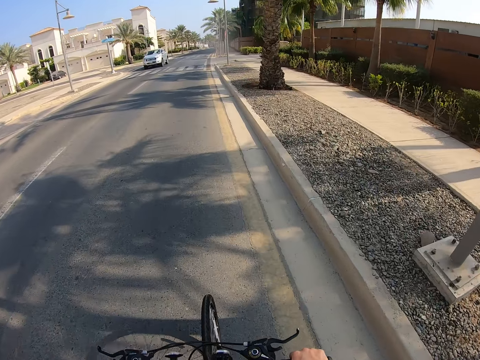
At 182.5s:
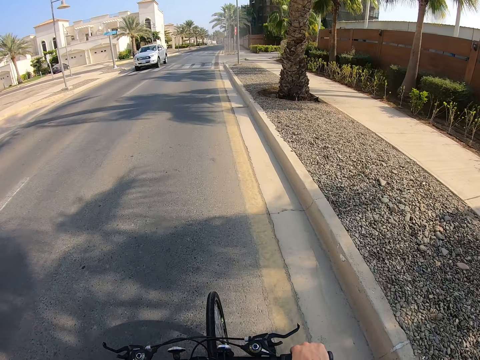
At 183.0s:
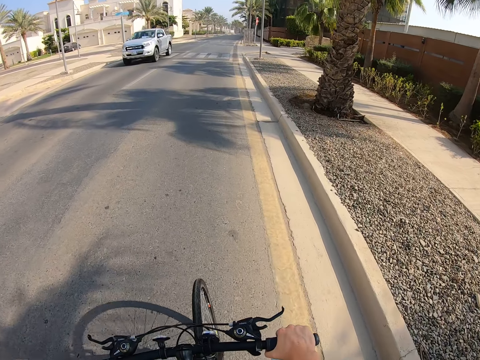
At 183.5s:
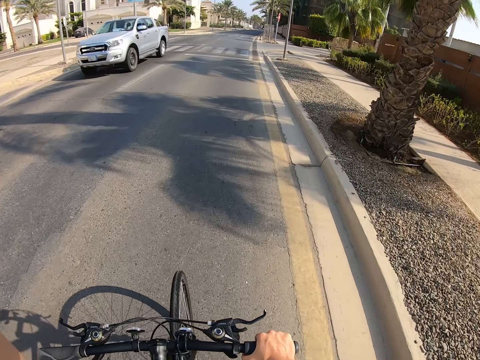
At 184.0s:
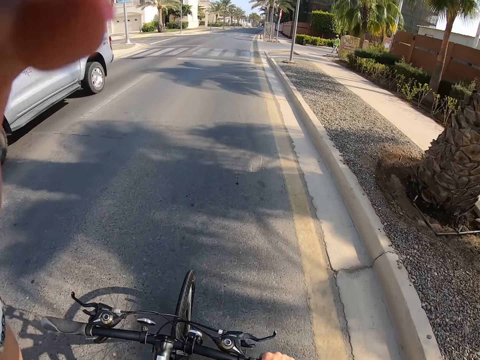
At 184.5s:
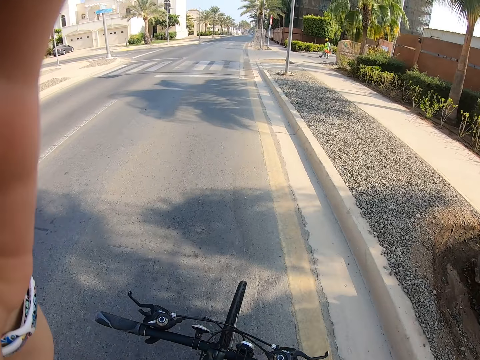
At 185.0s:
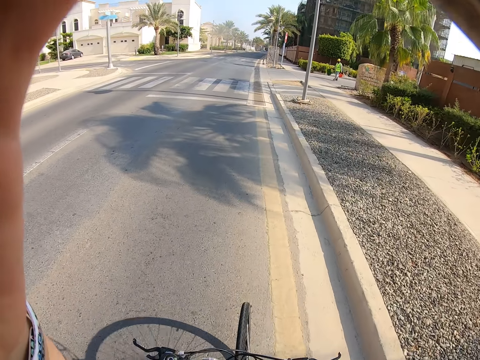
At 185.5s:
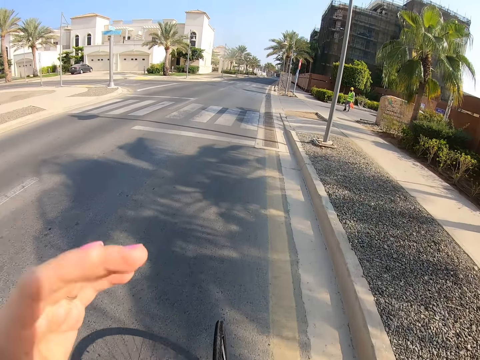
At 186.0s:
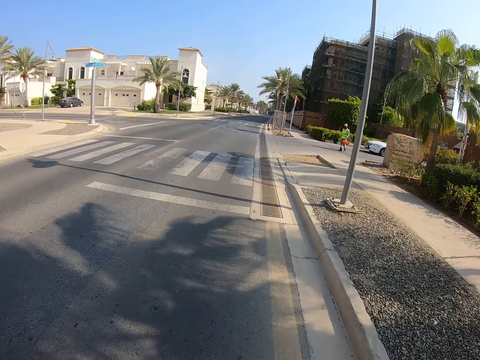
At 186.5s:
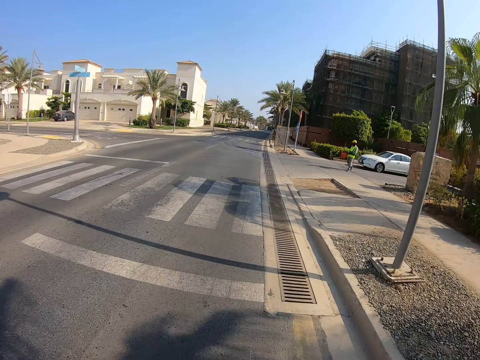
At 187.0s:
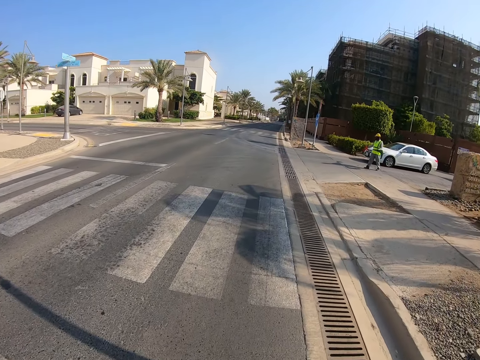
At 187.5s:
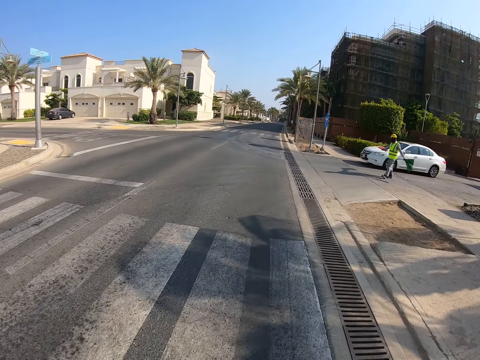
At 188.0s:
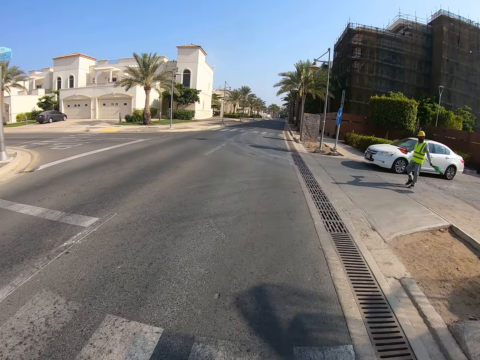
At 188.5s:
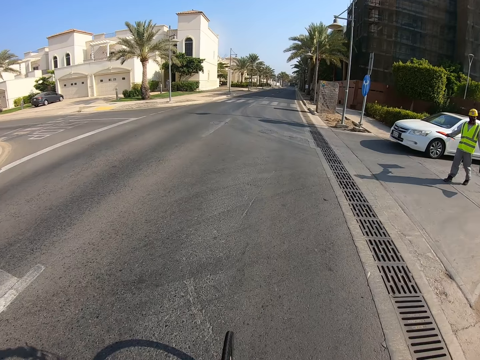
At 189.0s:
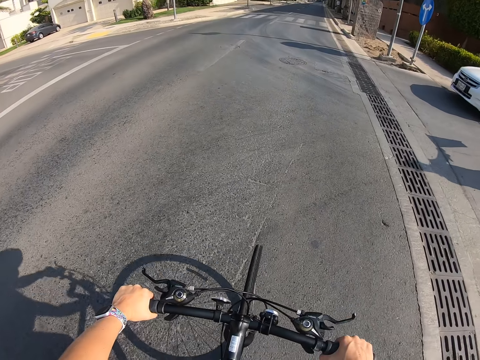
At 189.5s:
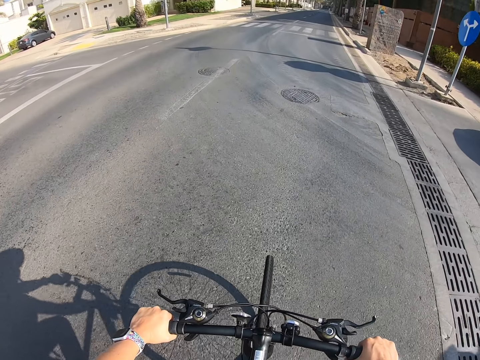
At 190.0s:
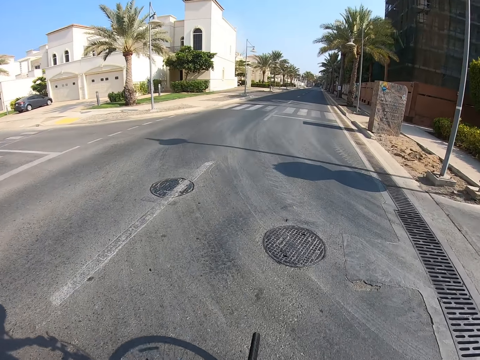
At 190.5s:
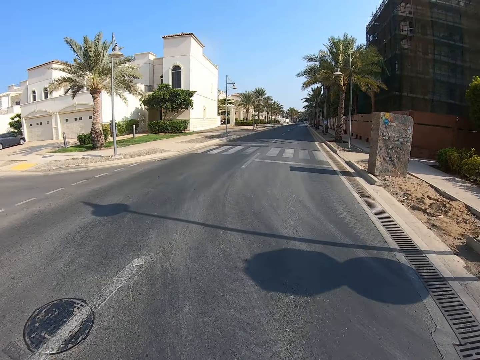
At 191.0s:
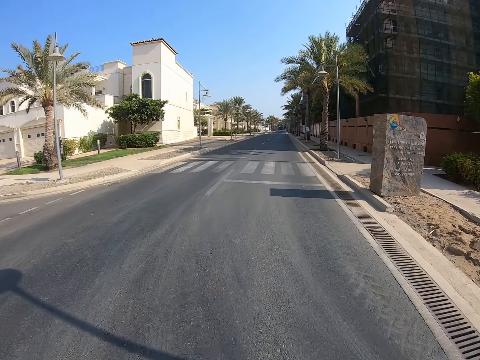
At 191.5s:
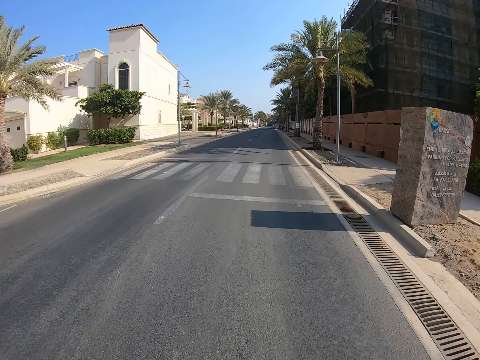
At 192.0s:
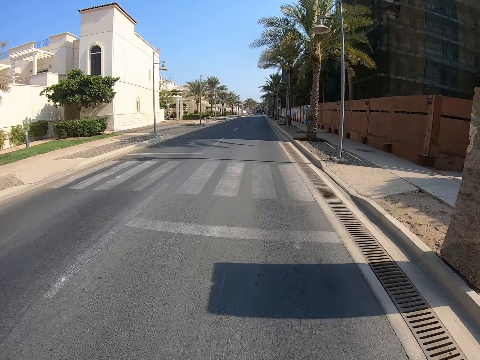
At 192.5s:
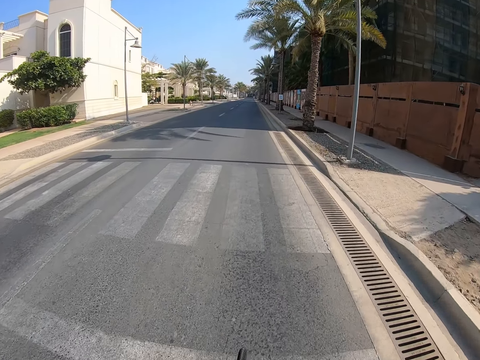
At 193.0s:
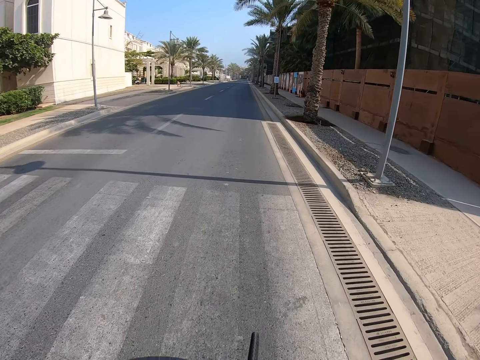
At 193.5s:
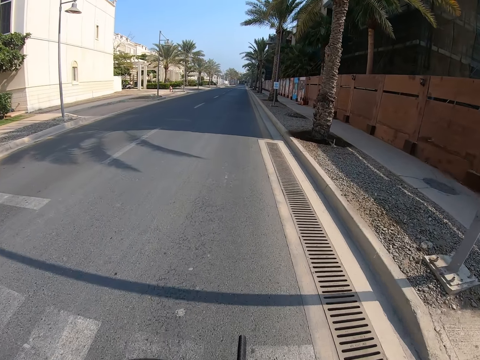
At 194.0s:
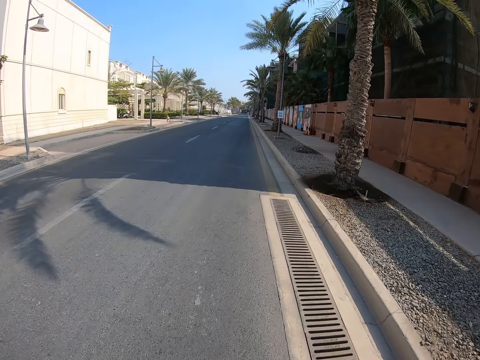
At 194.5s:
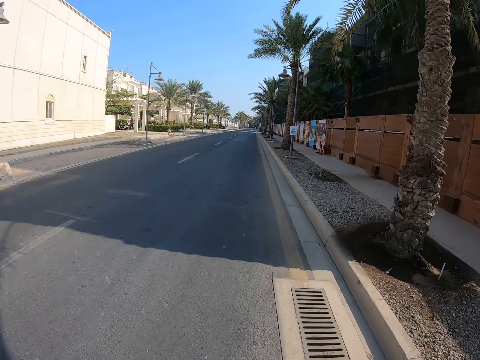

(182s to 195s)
The camera wearer lifts hands. They hold a bicycle. They ride the bicycle. A man walks in the sidewalk. The man waves signal flags. The man walks towards the main road. The camera wearer rides the bicycle.

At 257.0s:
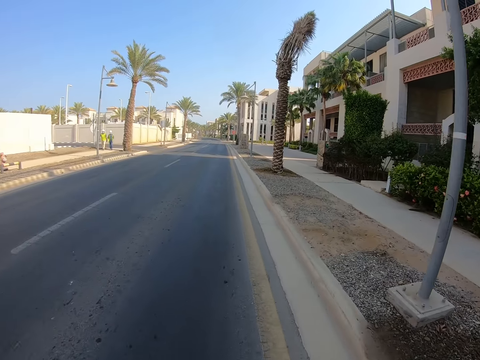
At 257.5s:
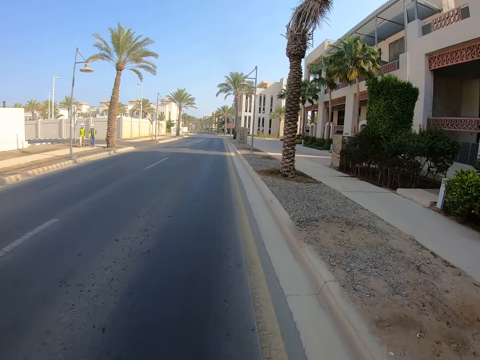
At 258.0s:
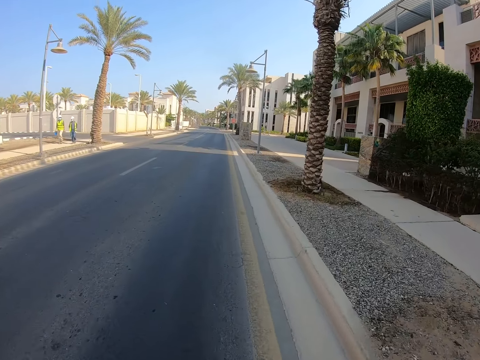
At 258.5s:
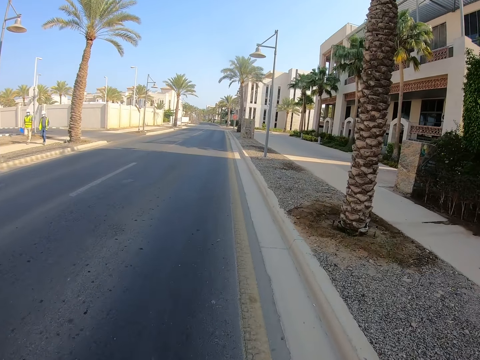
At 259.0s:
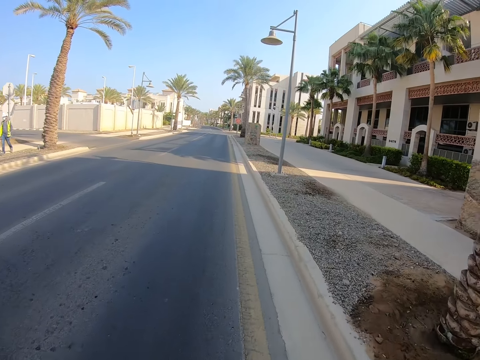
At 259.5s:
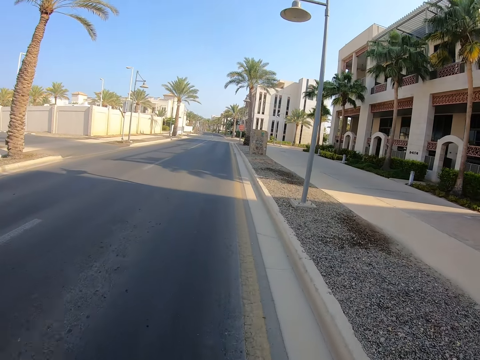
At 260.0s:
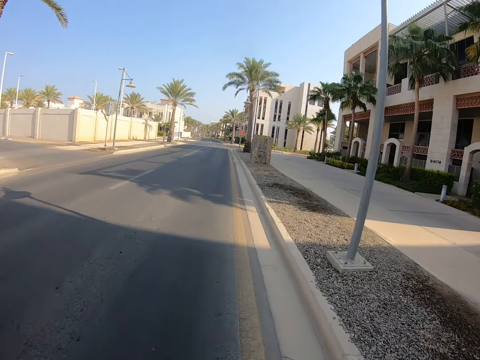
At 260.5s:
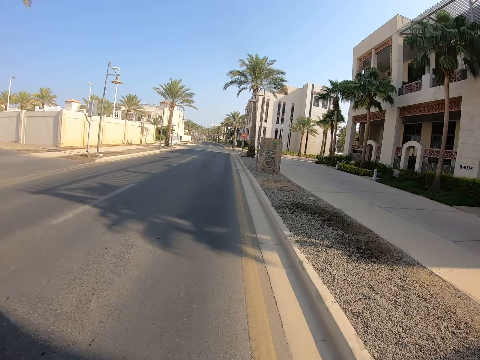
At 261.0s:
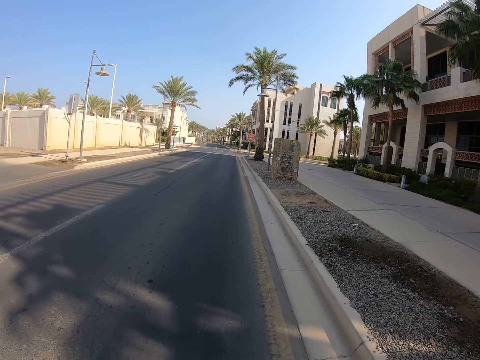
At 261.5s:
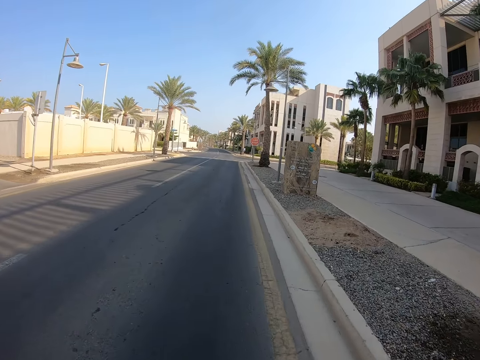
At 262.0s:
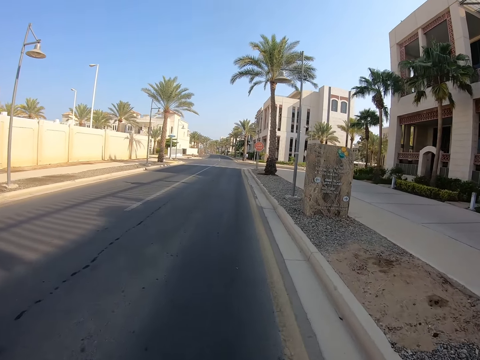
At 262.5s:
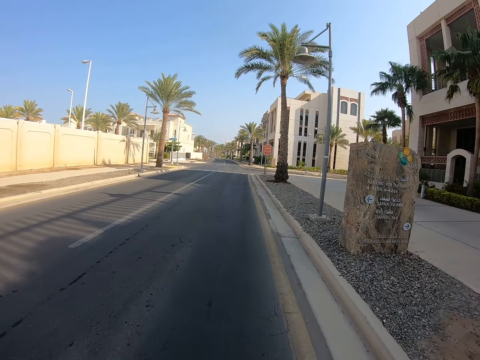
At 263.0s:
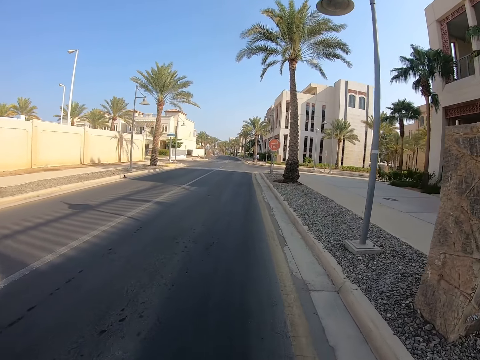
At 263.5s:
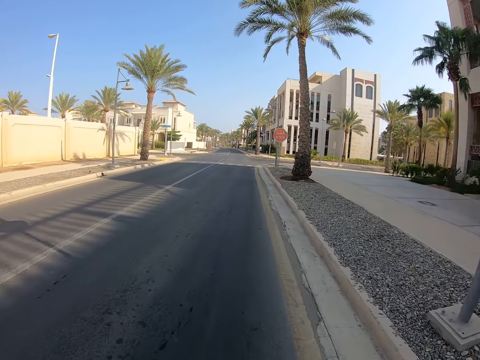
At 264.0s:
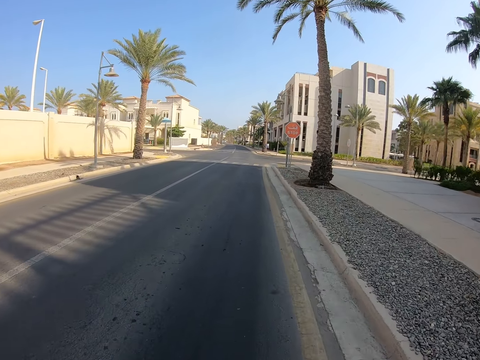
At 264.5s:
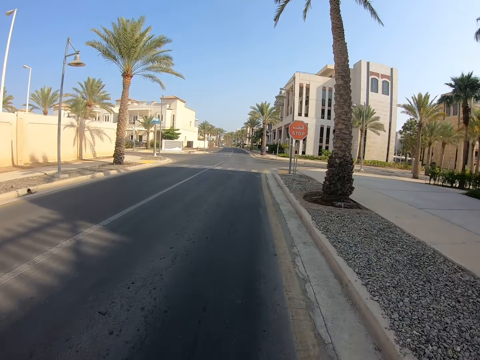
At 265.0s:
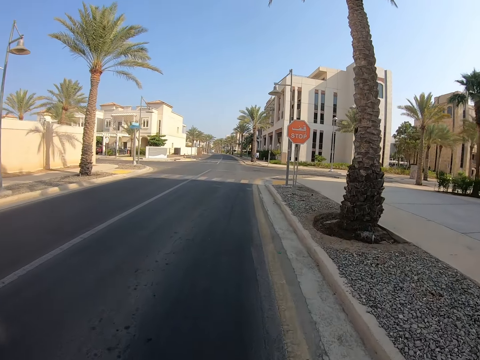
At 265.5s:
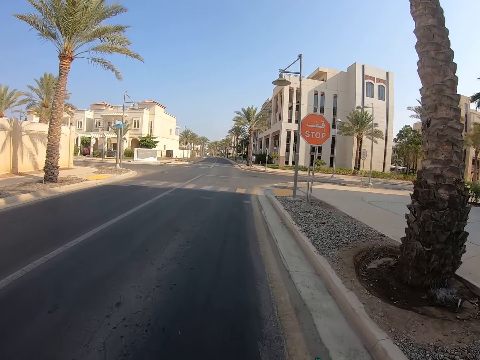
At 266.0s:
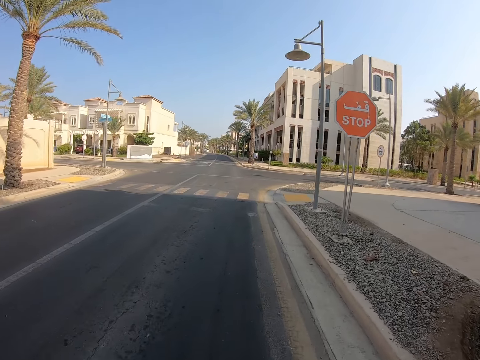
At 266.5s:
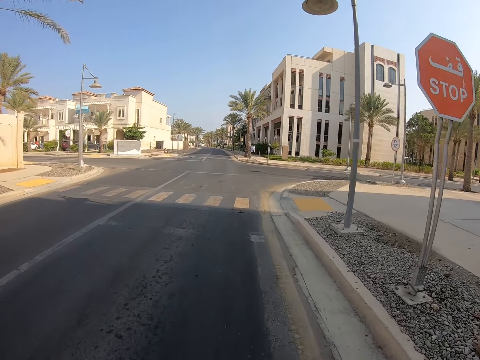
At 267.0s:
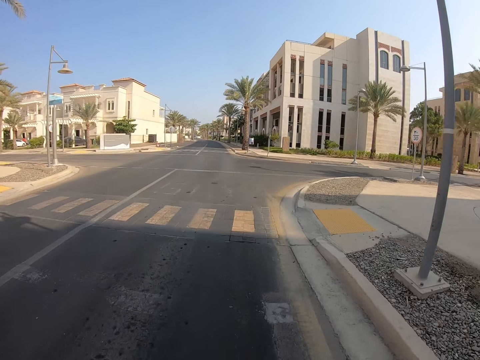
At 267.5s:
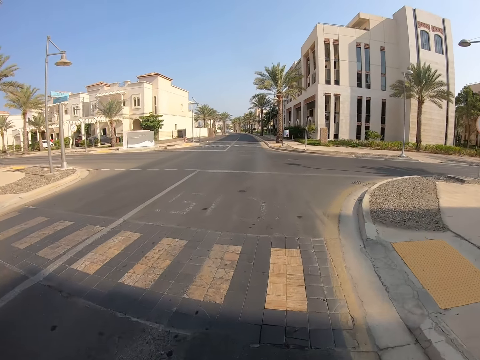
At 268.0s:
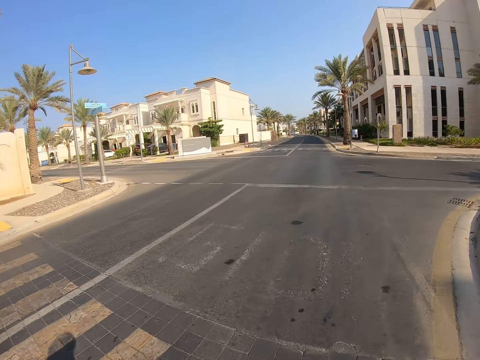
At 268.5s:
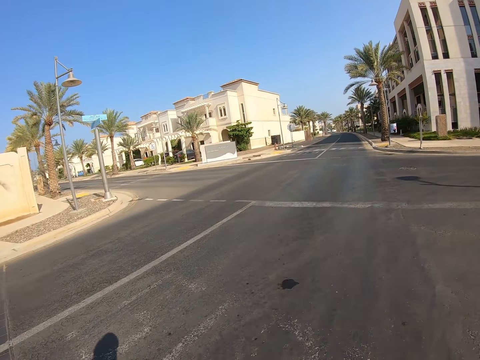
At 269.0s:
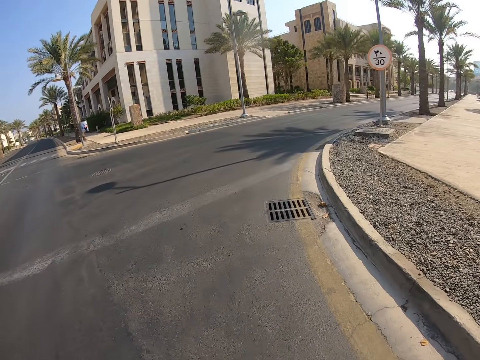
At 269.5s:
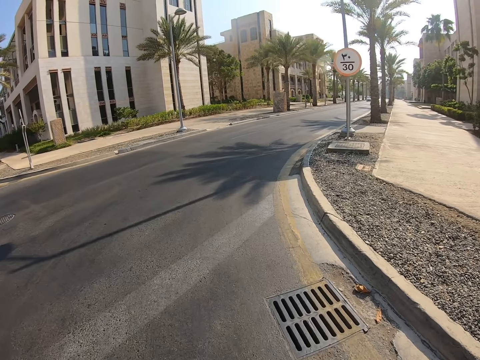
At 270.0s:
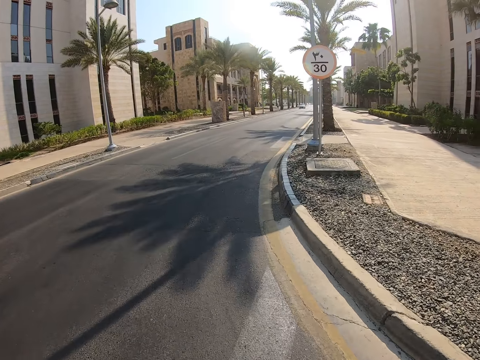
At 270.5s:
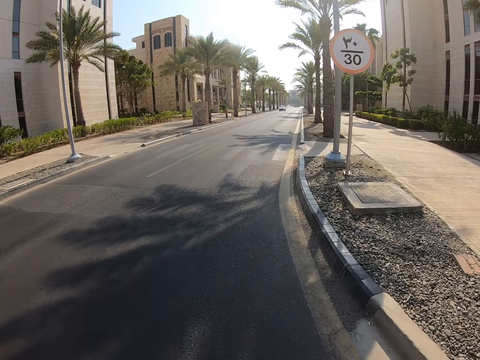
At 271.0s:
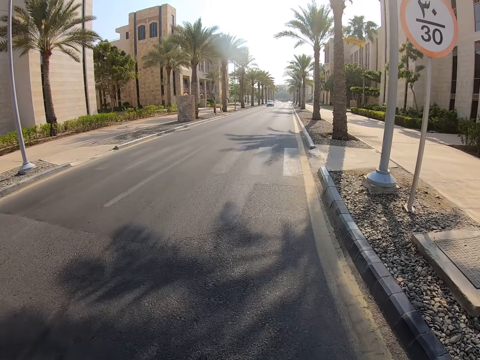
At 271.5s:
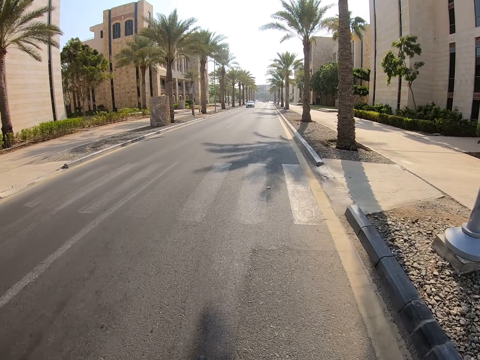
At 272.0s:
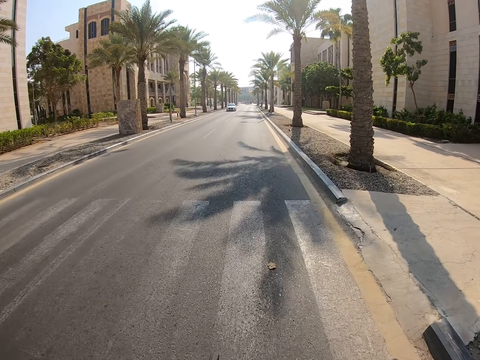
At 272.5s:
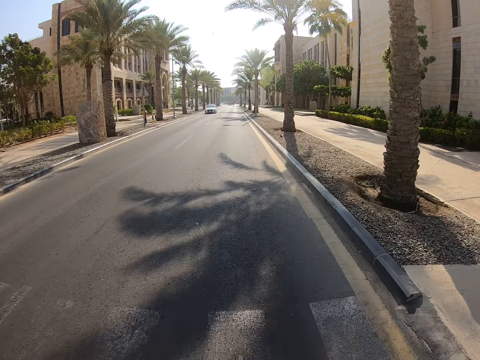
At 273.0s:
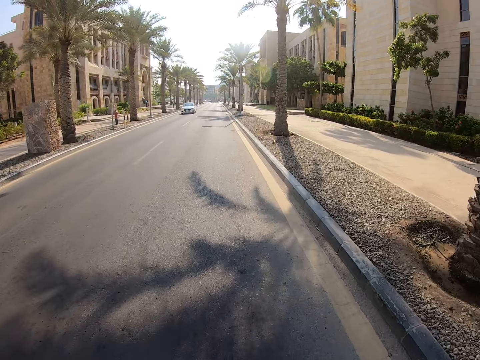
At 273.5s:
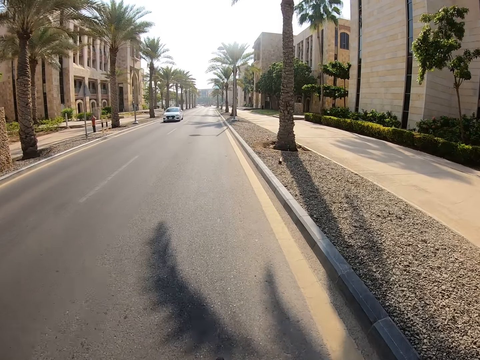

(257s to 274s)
A man holds signal flags and walks on the pavement. Another man walks on the pavement.
